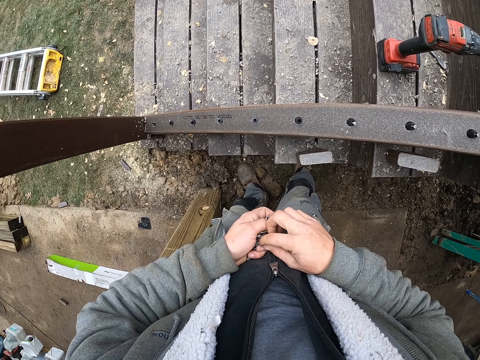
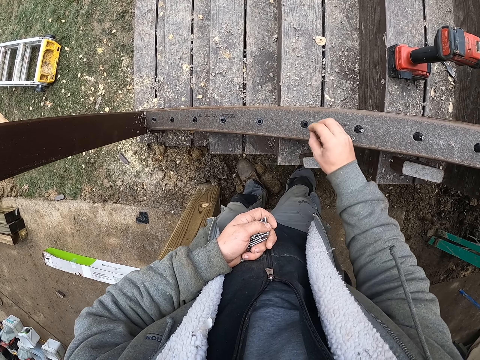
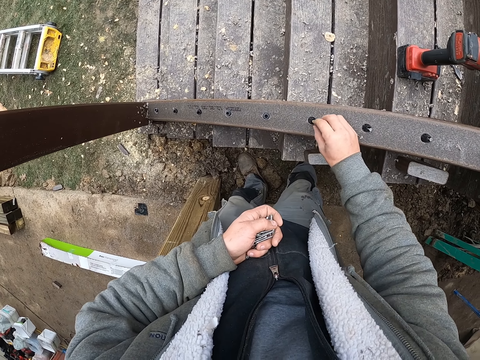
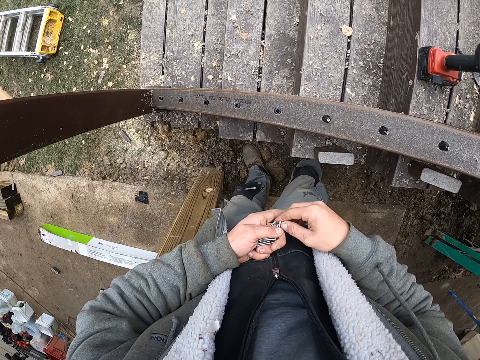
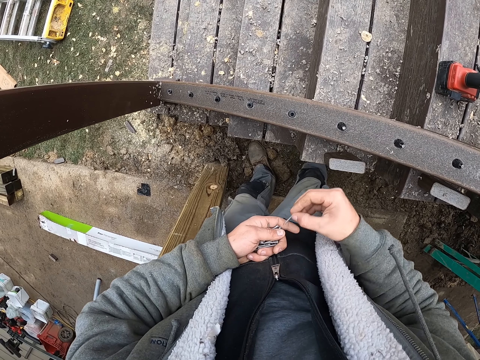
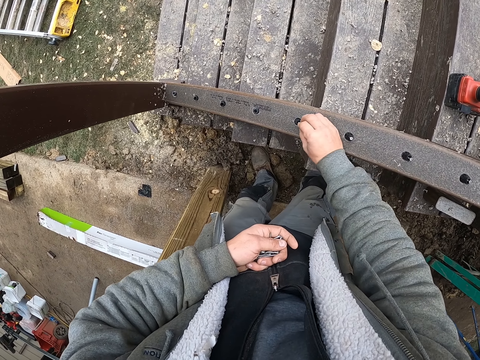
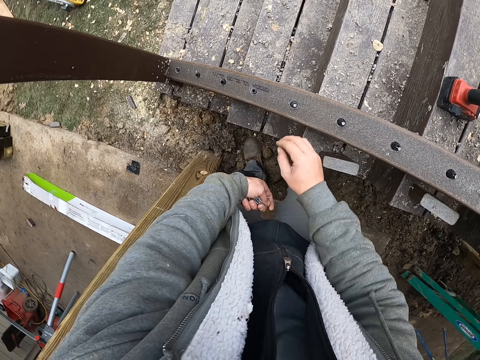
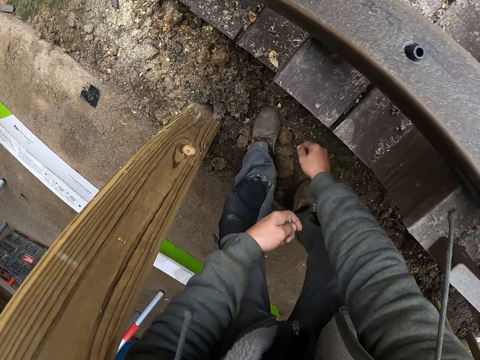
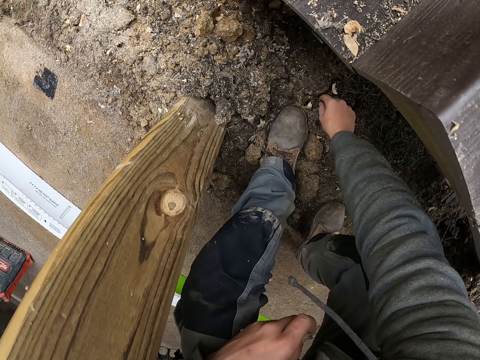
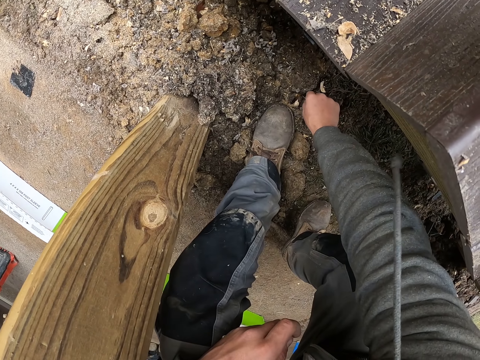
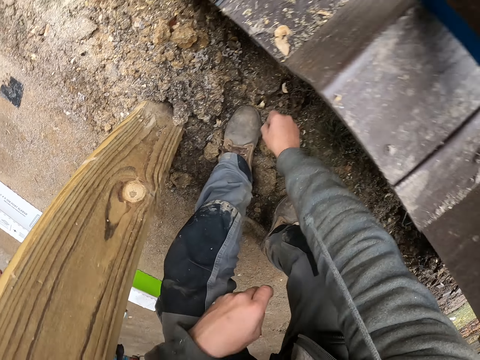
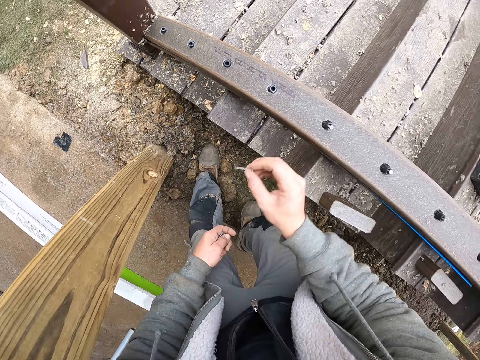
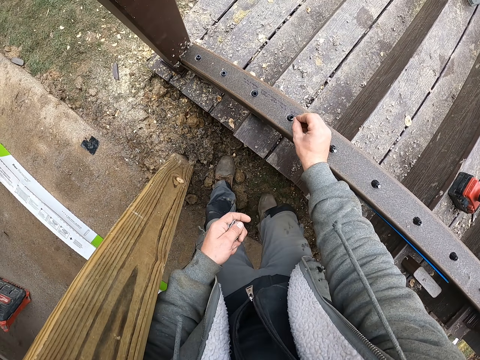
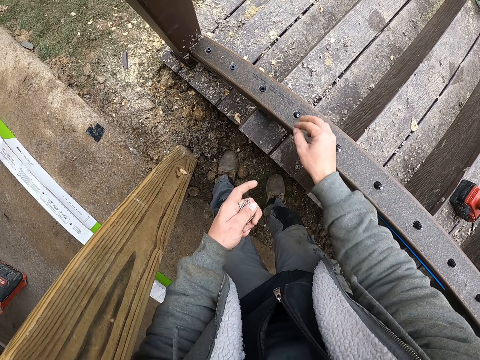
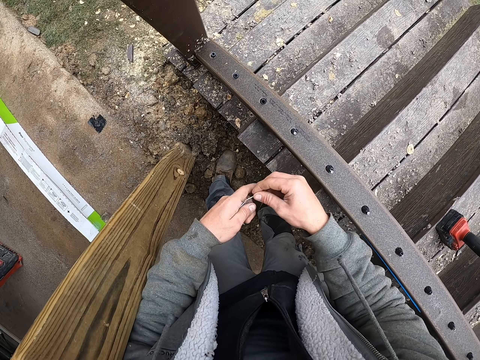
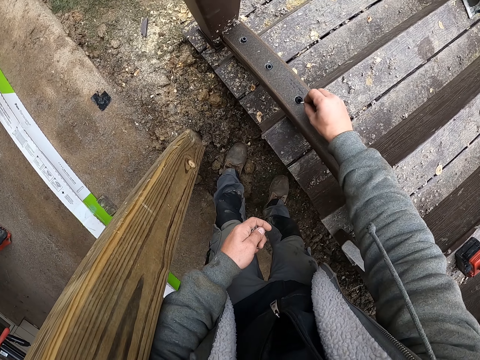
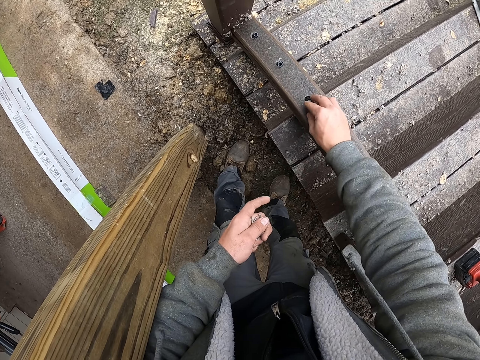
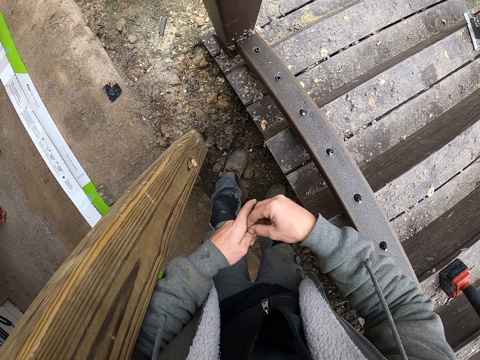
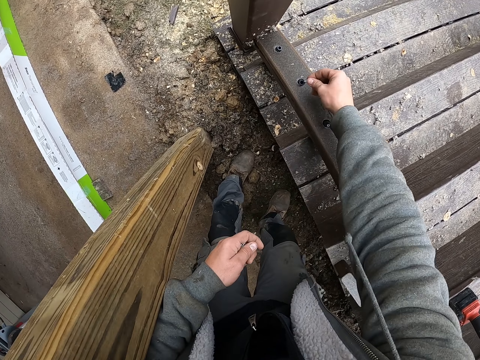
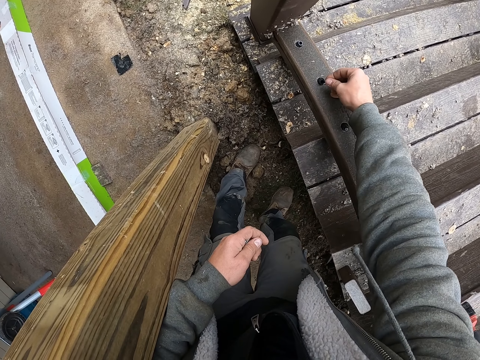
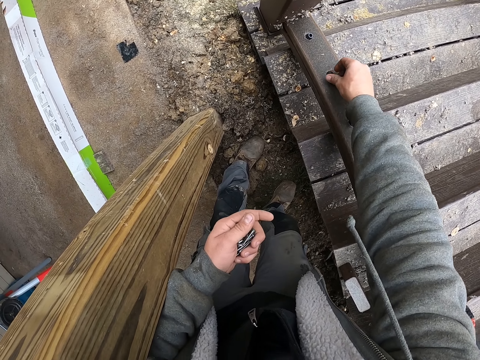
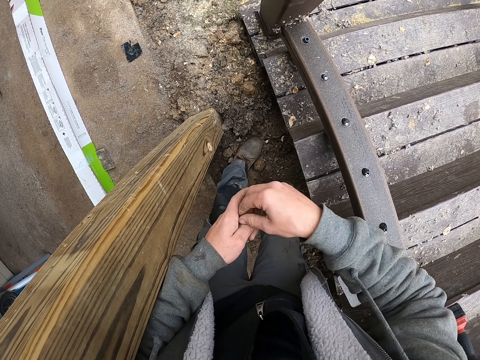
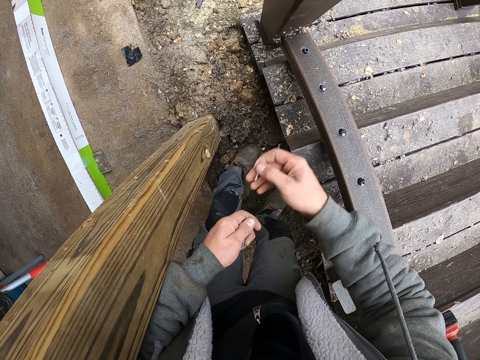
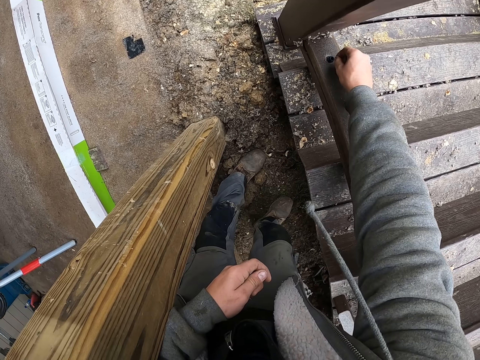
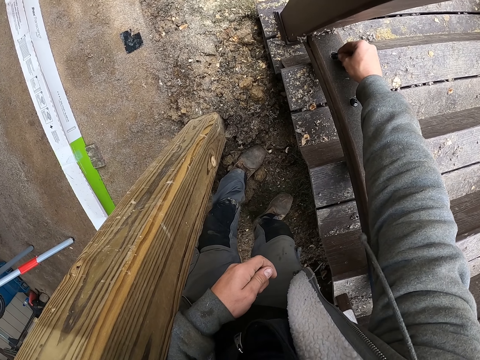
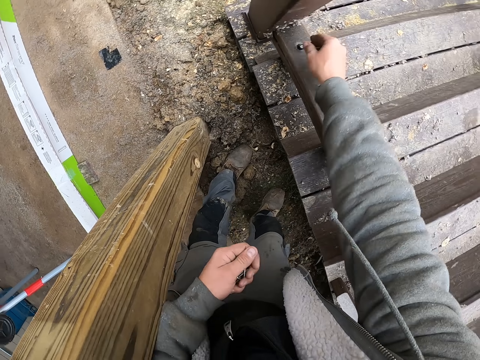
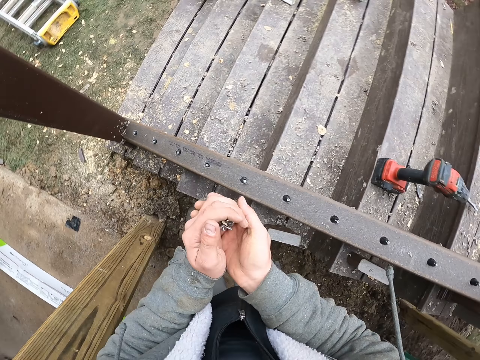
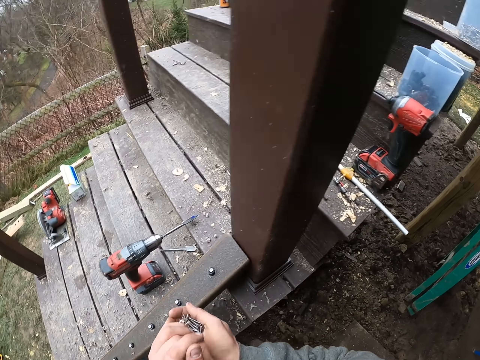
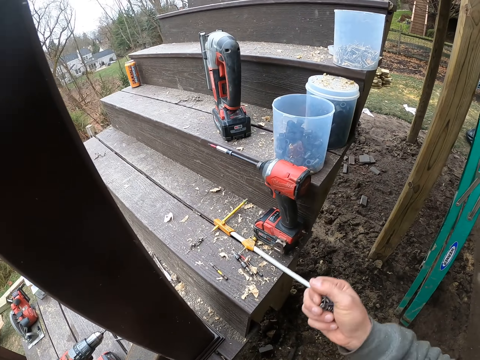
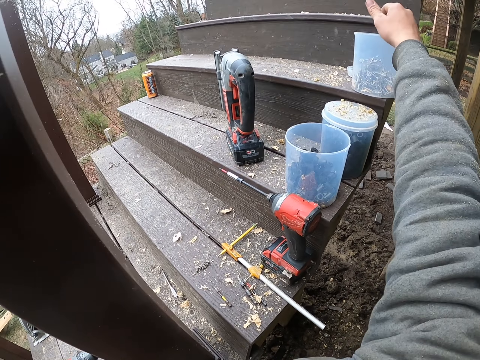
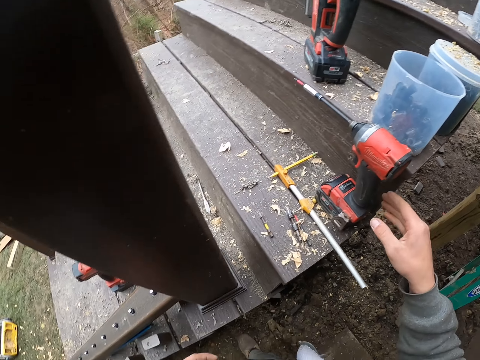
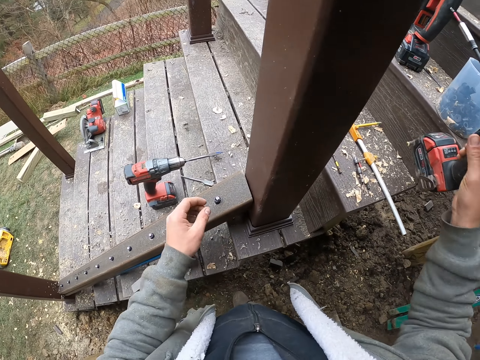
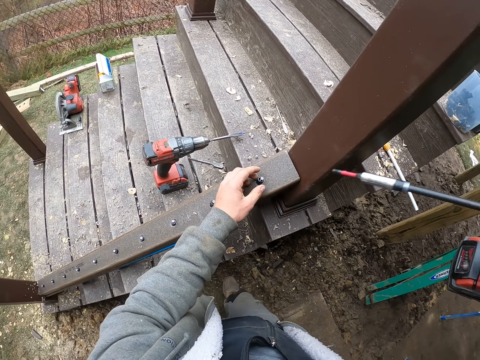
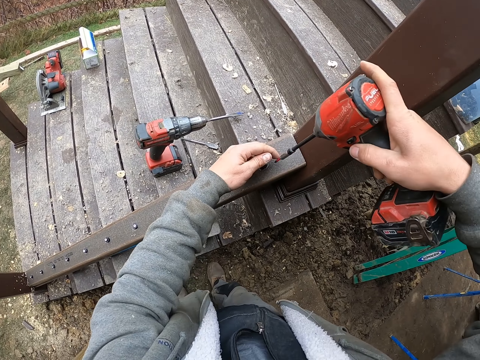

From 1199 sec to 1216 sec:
The camera wearer fixes the screw on the hole. He picks the screw from the left hand. He fixes the screw on the hole. He picks up a nail or screw from the ground. He fixes the screw on the hole. He puts the nails in the hole. He picks the screw from the left hand. He fixes the screw on the hole. He puts the nails in the hole. He picks the screw from the left hand. He fixes the screw on the hole. He puts the nails in the hole. He picks the screw from the left hand. He fixes the screw on the hole. He holds the nails in his hands. He puts back the nails in the tin or container. He picks up the drill.

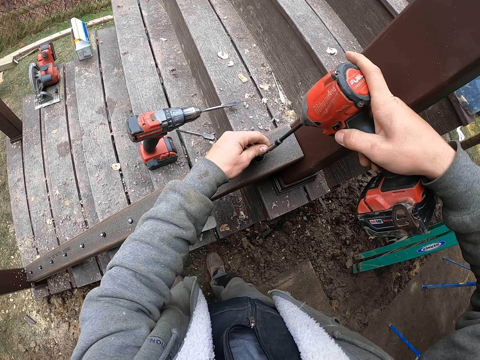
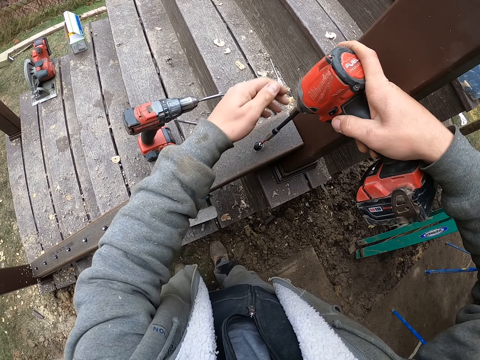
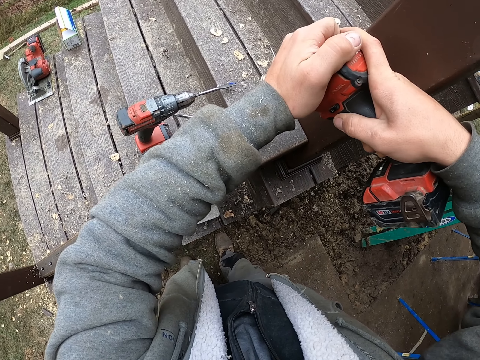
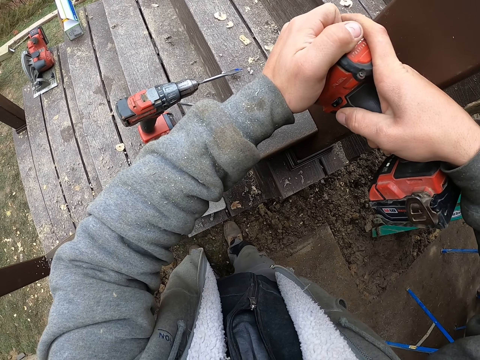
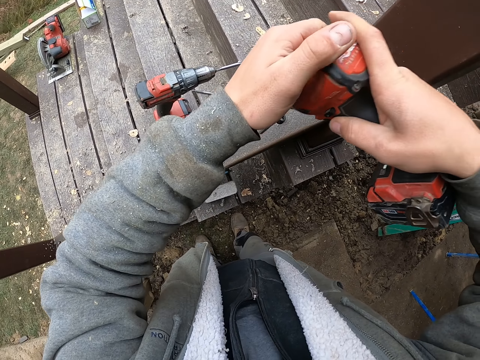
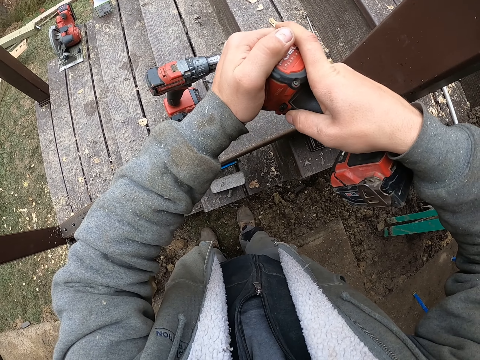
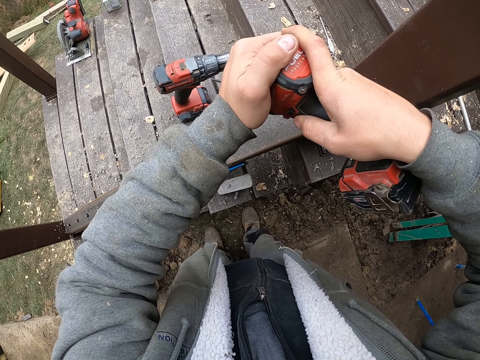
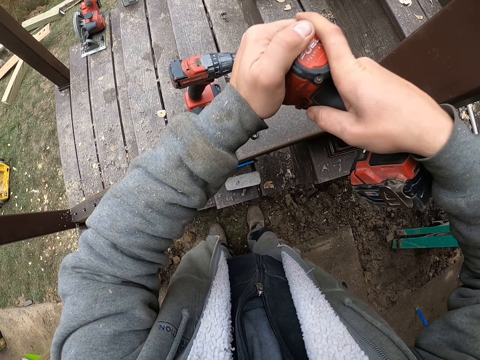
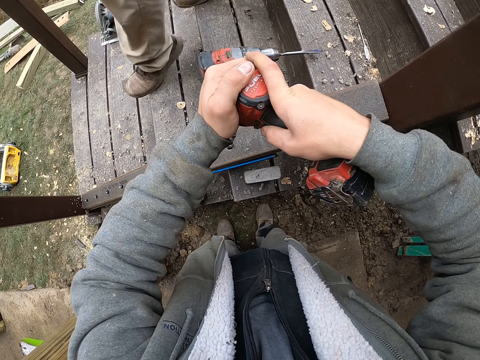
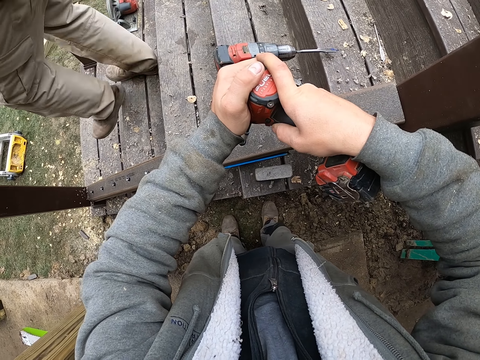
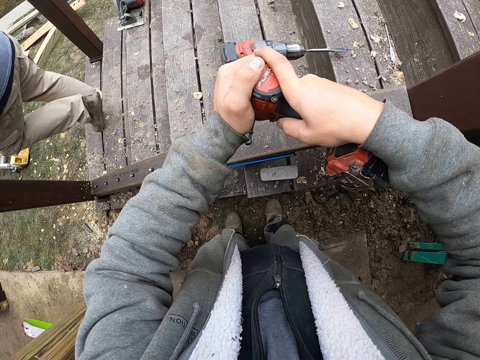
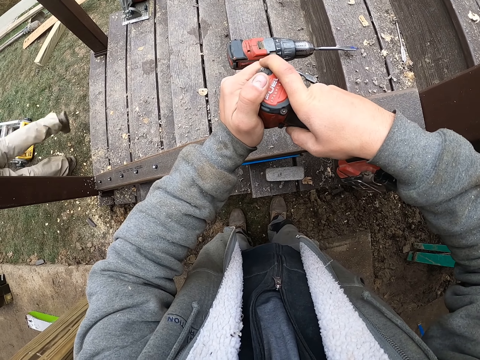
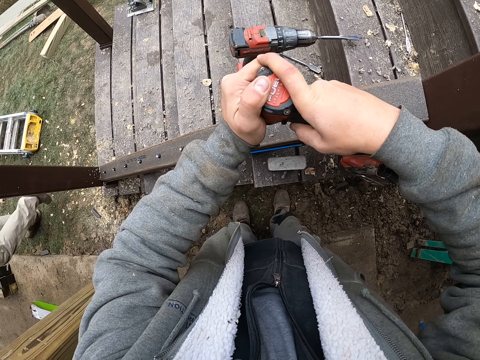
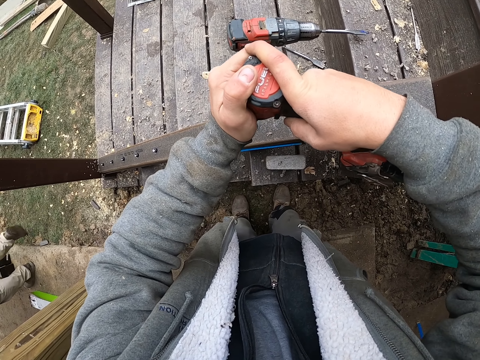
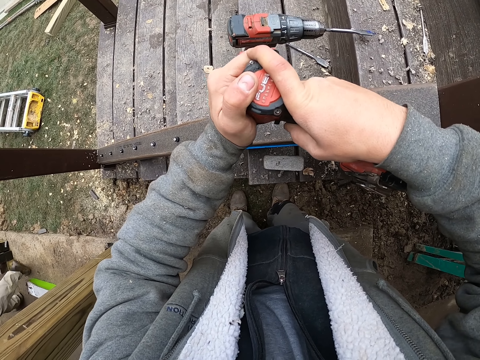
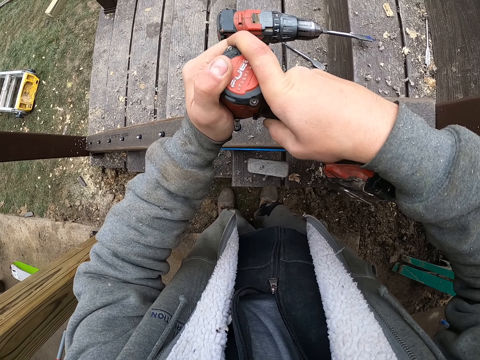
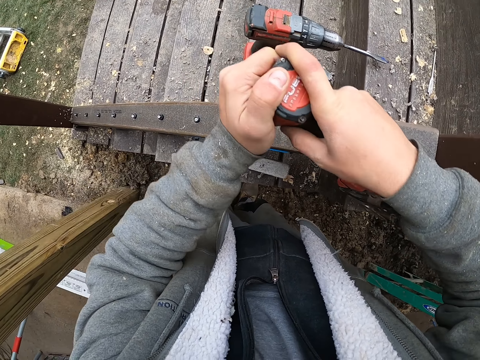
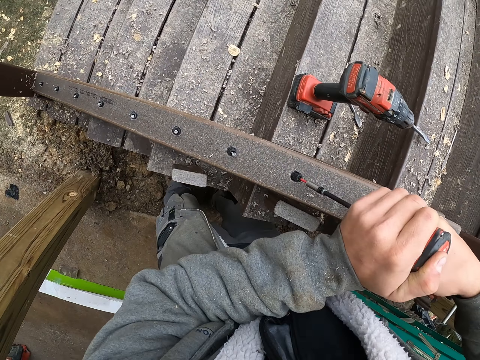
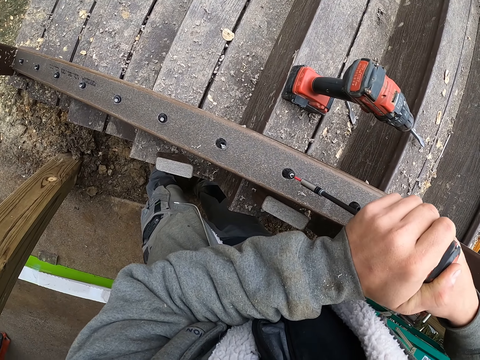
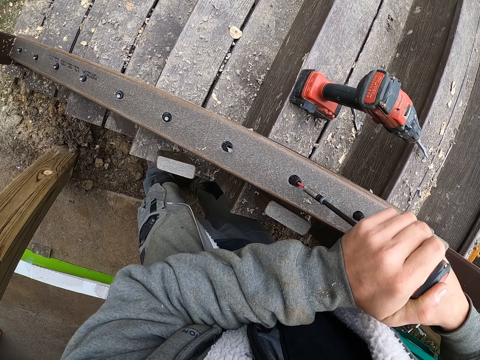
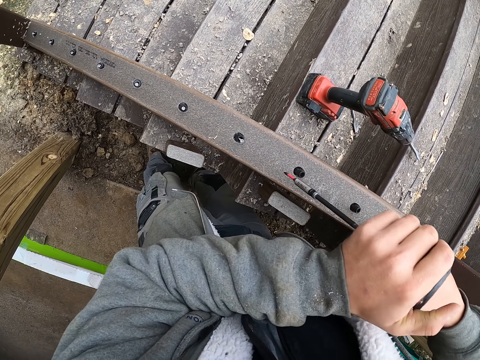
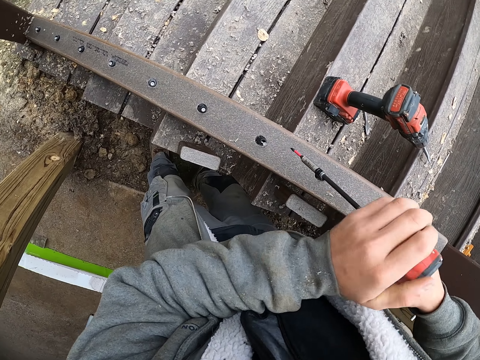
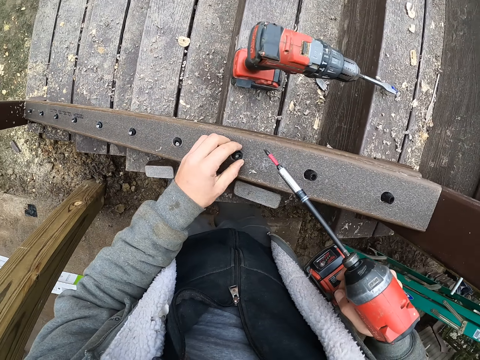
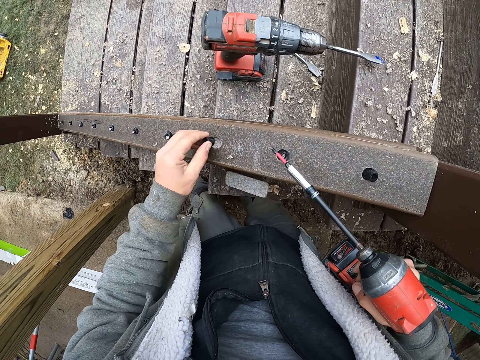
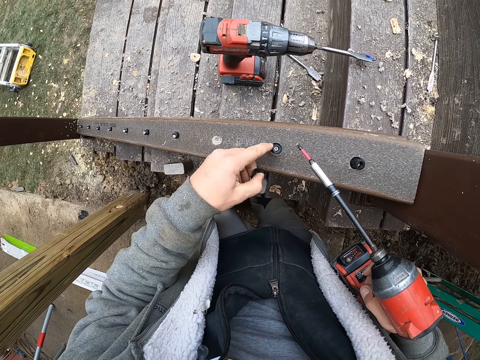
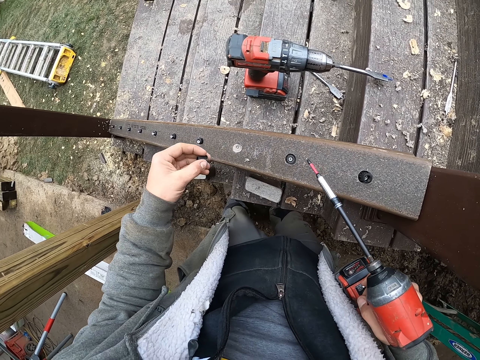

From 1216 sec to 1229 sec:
The camera wearer drills the nail in the wood repeatedly. They adjust the screw.
